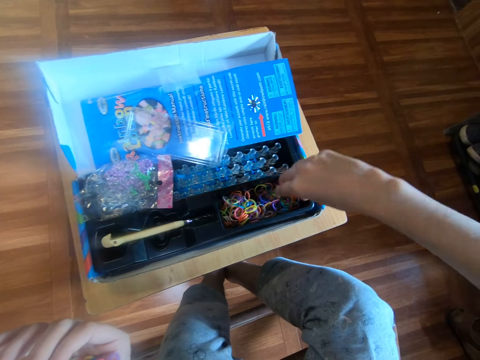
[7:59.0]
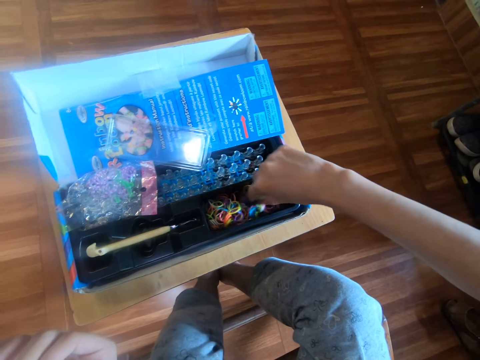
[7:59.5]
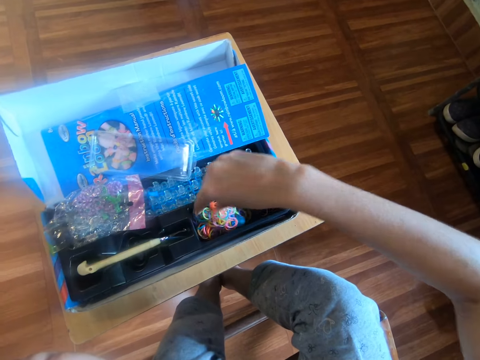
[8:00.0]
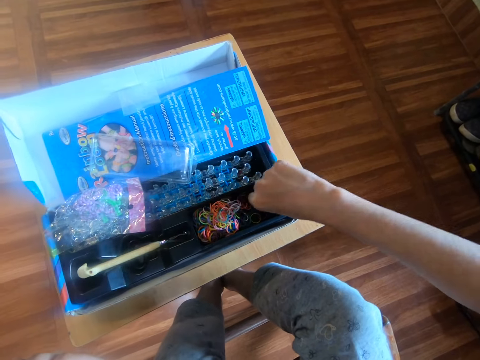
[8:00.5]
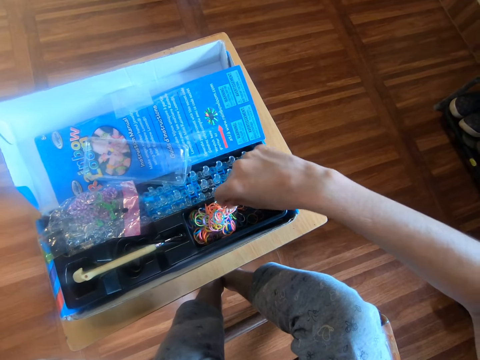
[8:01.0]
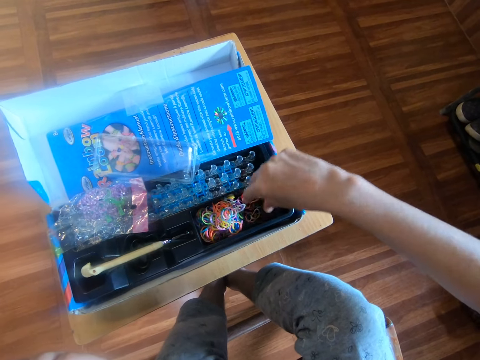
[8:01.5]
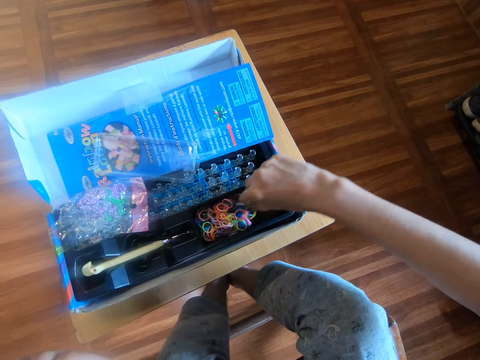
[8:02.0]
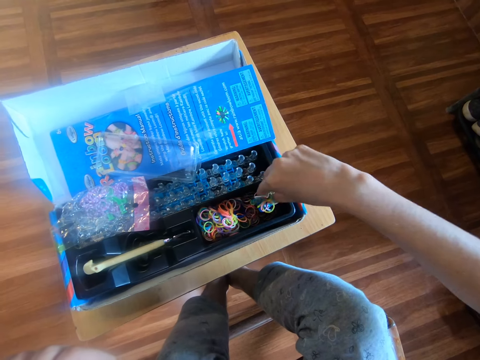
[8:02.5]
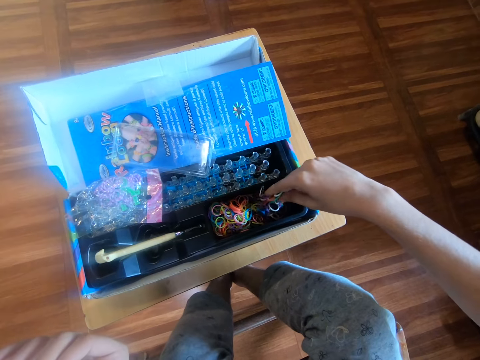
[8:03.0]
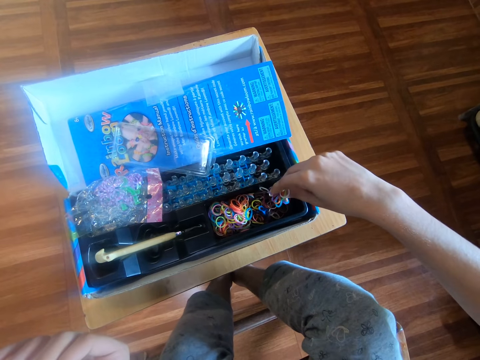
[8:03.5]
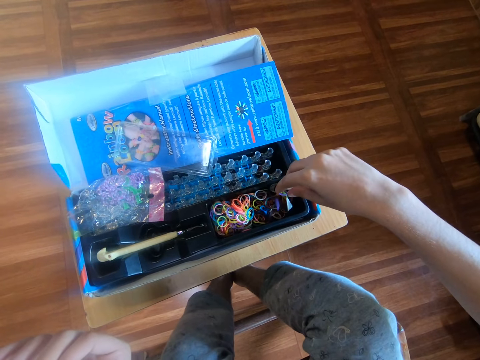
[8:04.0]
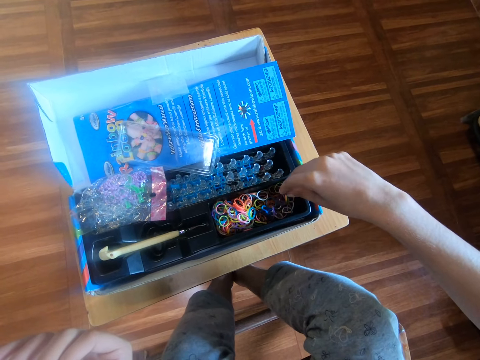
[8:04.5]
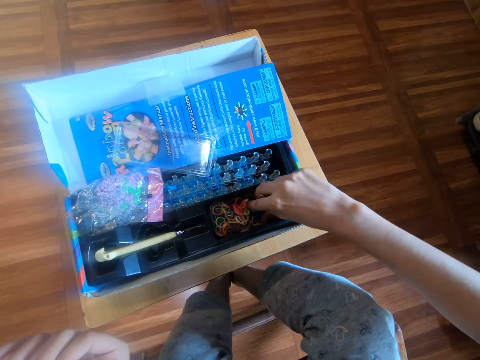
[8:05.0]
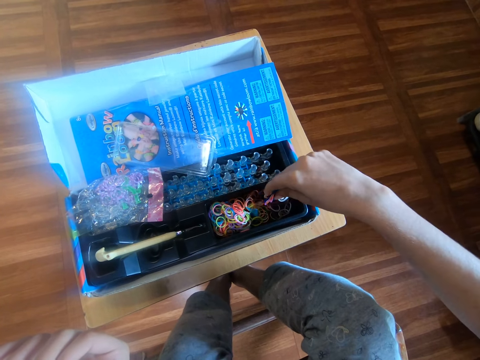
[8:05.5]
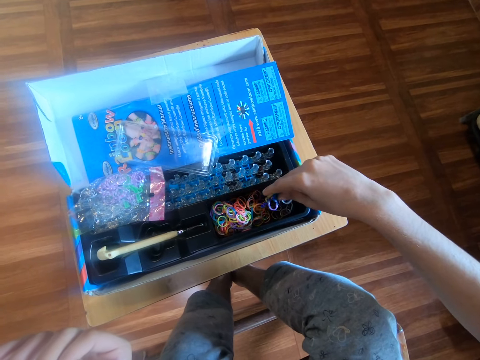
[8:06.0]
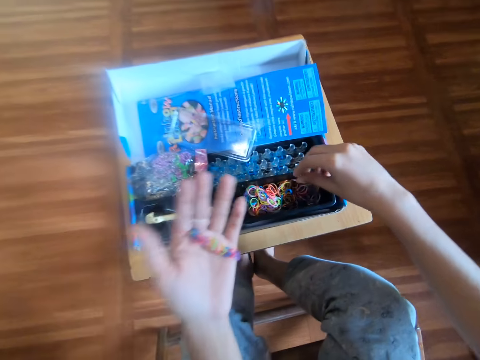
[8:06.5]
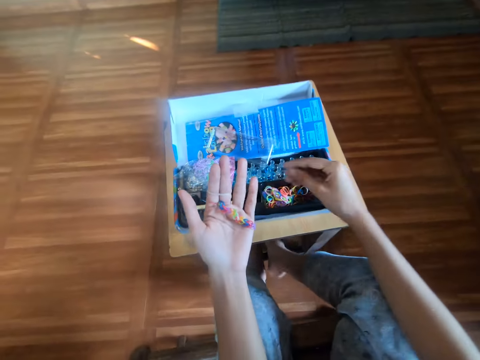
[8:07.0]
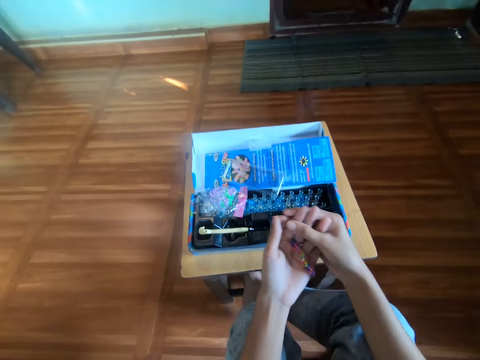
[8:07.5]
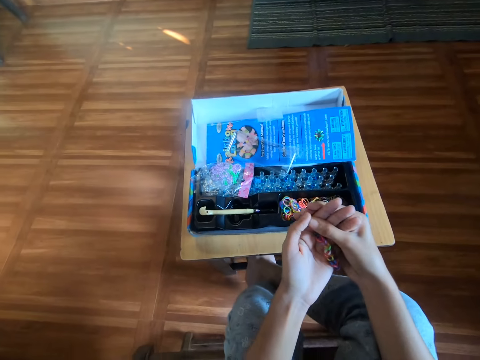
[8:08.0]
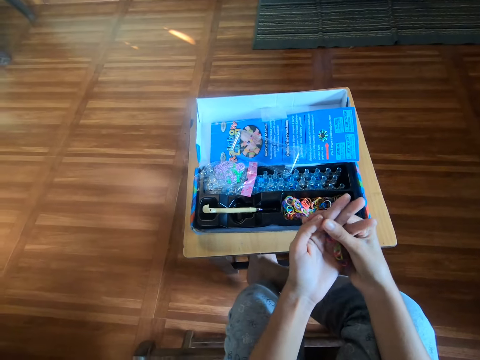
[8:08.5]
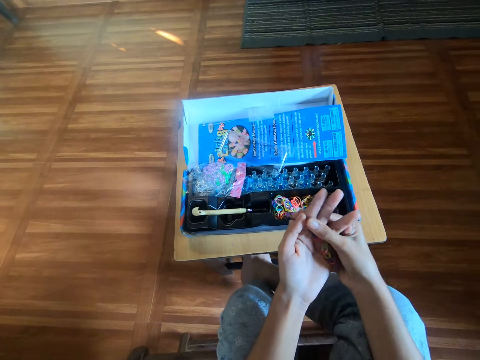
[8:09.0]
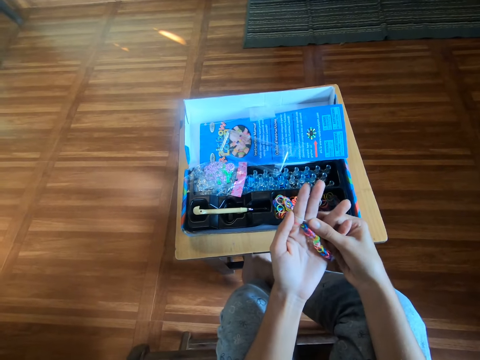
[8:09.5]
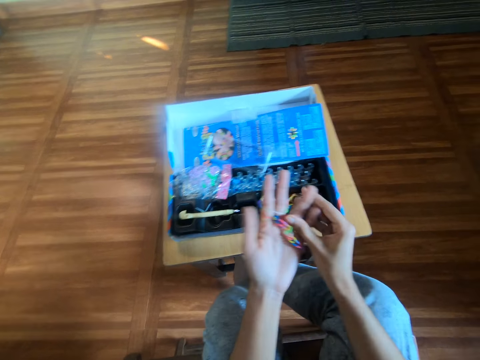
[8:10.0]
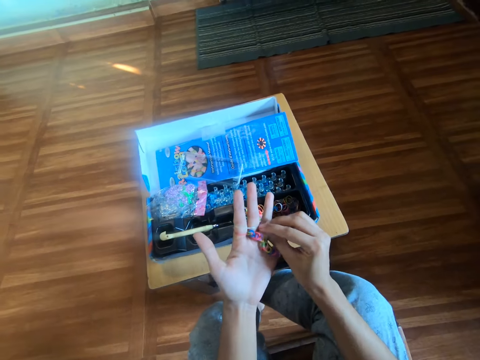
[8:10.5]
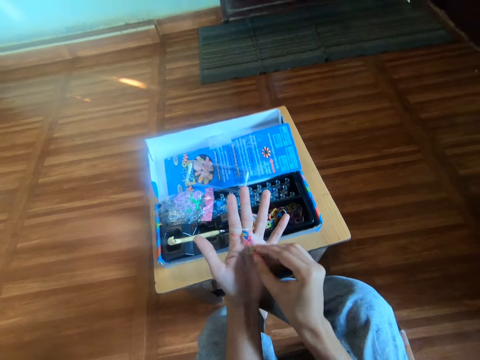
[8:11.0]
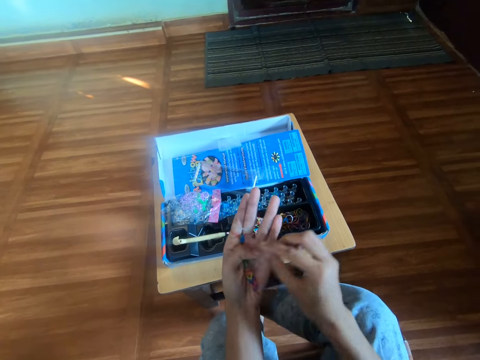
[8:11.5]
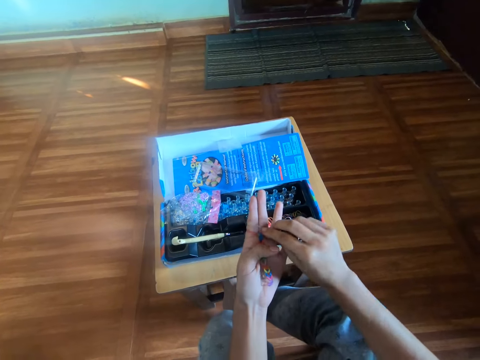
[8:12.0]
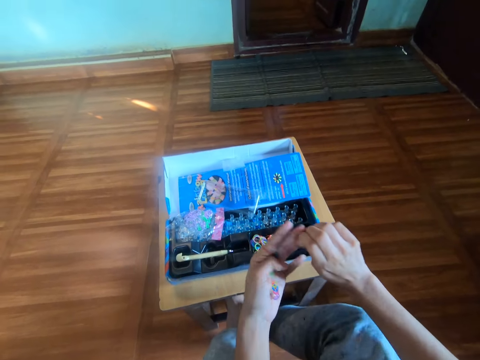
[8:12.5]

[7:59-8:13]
The camera wearer adjusts the rubber craft in his left hand. He touches the rubber bands on his hands.

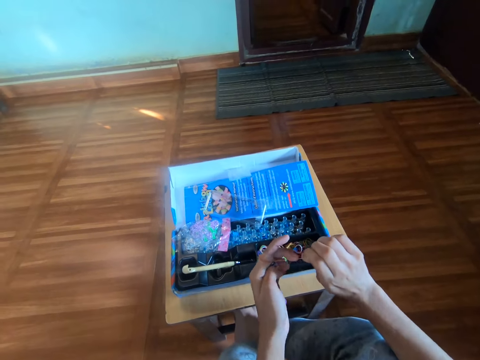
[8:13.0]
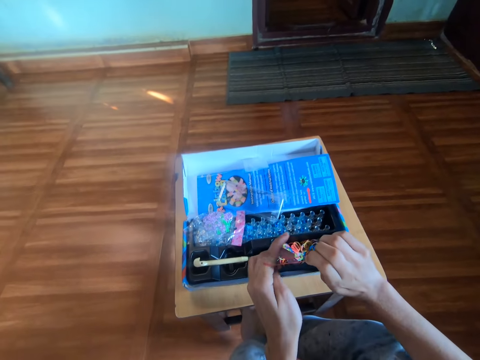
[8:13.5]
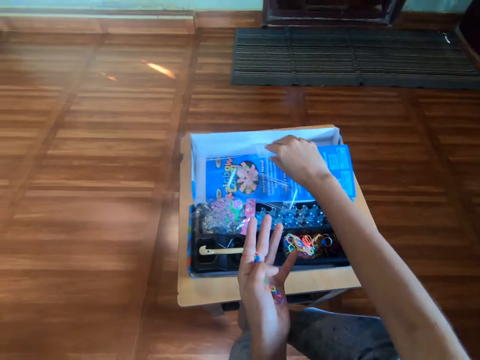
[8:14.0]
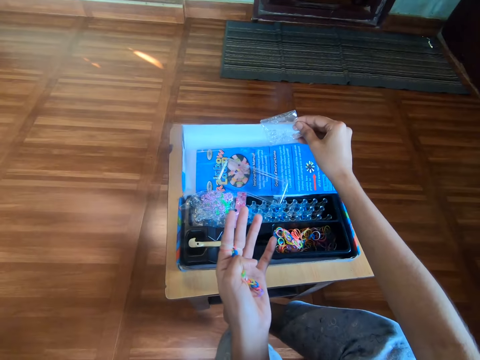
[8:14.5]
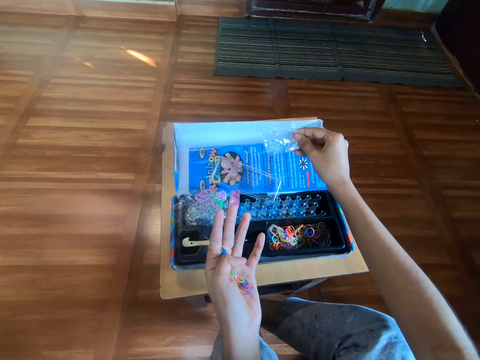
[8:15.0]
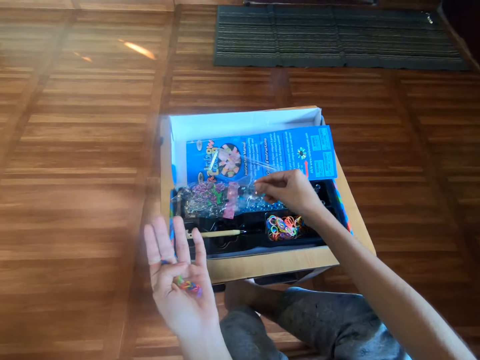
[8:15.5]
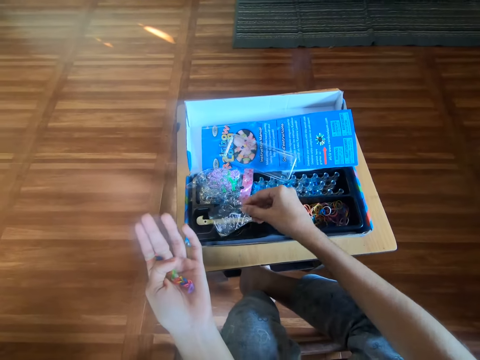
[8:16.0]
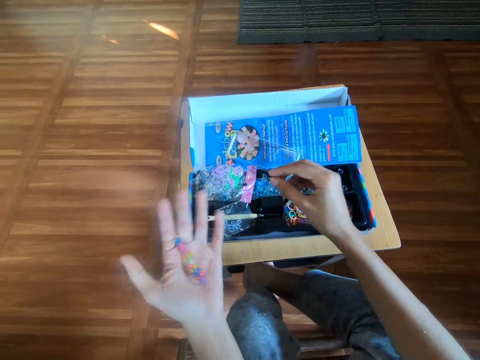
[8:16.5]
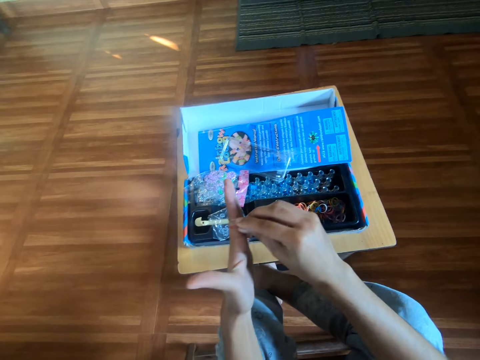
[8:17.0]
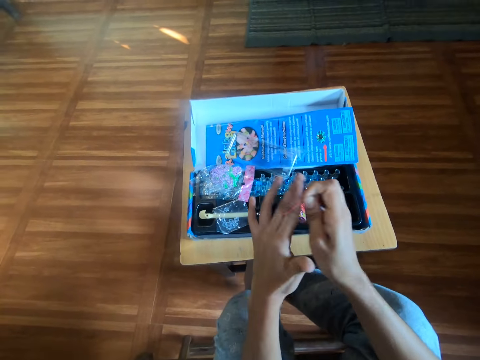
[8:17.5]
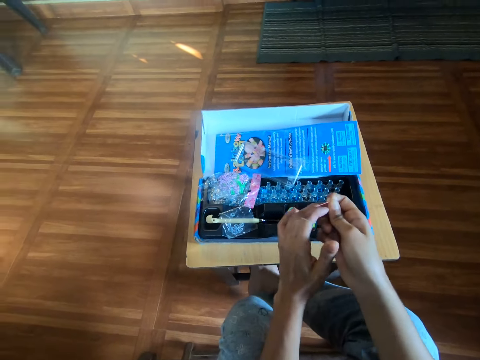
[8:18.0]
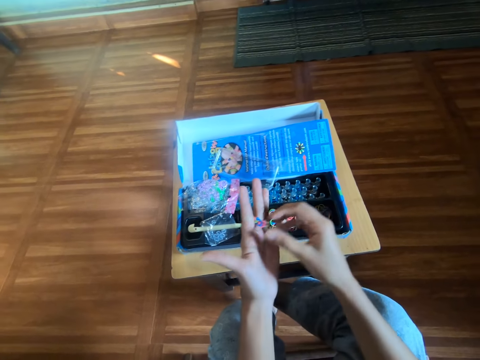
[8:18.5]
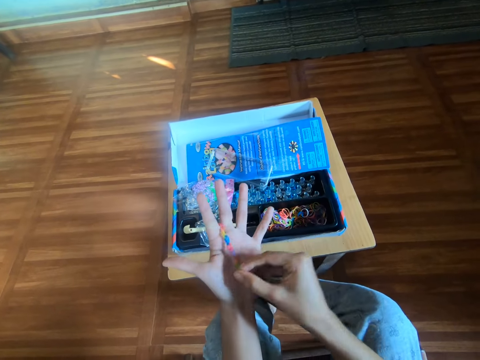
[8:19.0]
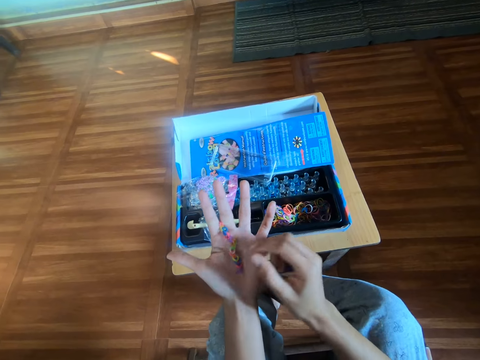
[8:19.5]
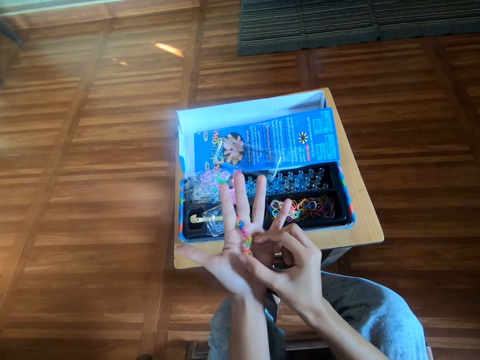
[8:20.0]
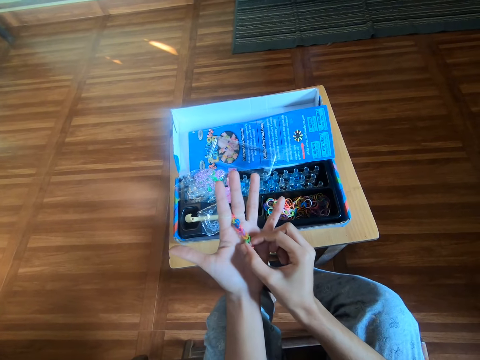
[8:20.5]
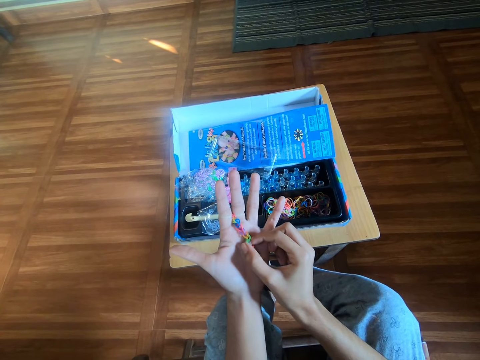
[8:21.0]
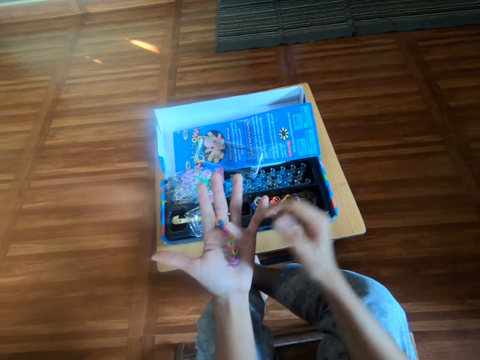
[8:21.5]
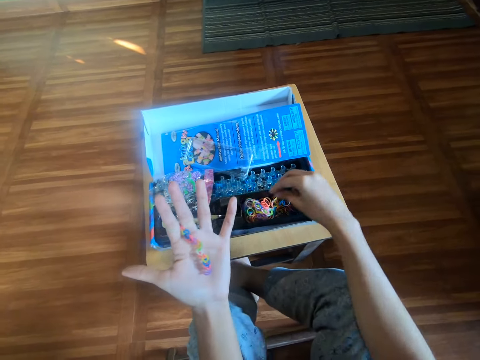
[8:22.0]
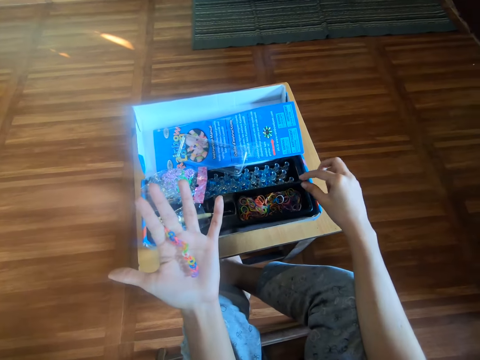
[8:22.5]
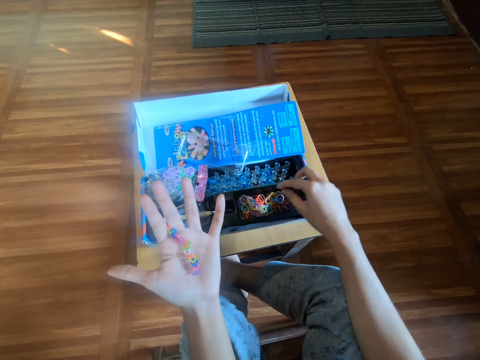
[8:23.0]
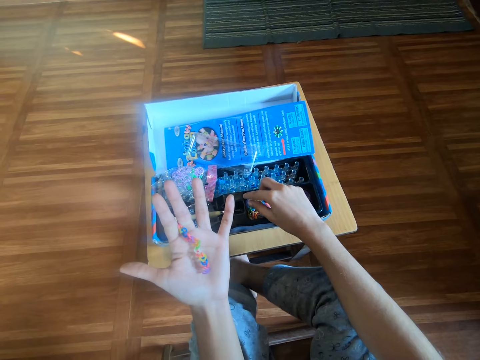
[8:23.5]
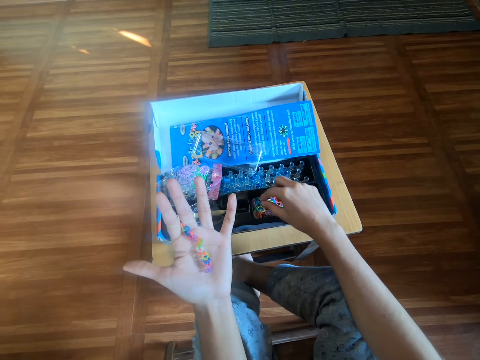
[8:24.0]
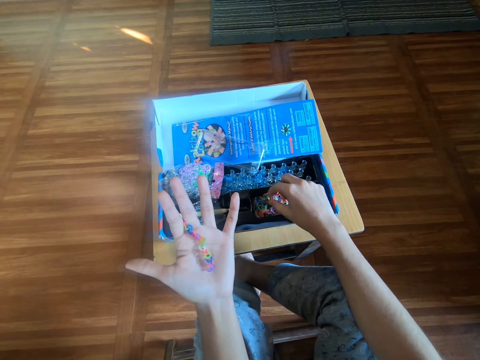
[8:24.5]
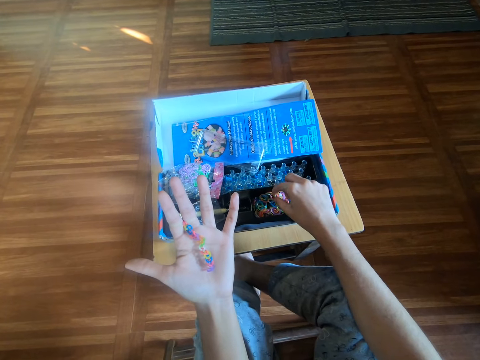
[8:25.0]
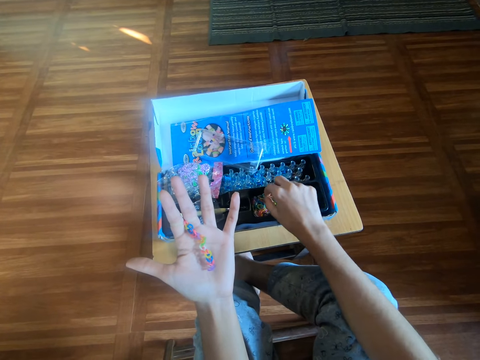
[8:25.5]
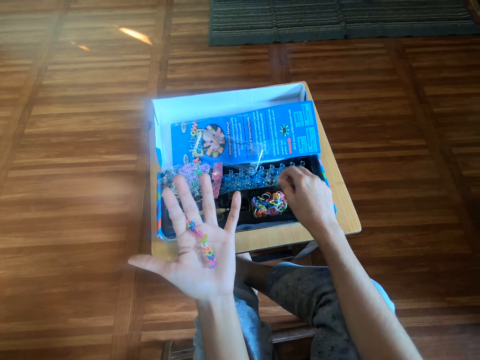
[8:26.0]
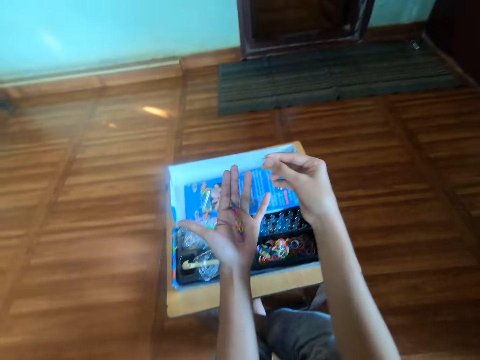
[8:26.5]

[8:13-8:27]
The camera wearer picks a nylon on a blue carton with his right hand. He drops the nylon on the black plastic with his right hand. He adjusts the rubber craft in his left hand. He picks another rubber band from the black plastic with his right hand.
